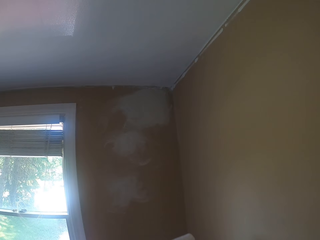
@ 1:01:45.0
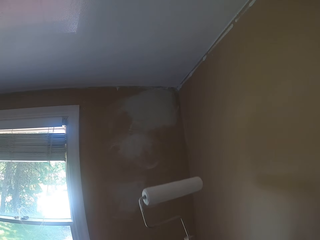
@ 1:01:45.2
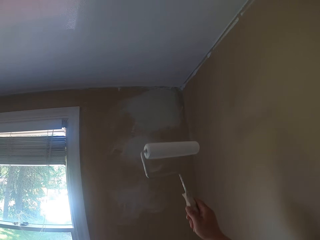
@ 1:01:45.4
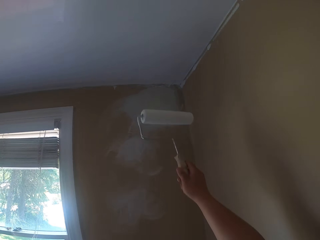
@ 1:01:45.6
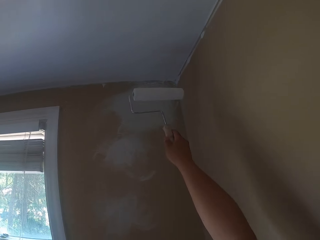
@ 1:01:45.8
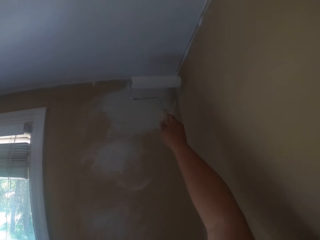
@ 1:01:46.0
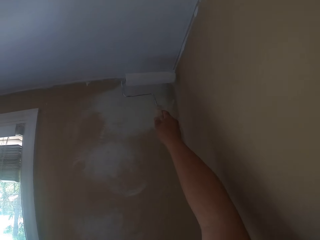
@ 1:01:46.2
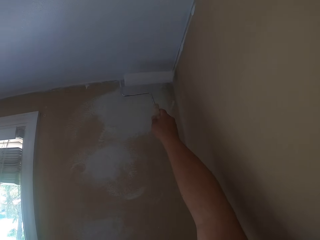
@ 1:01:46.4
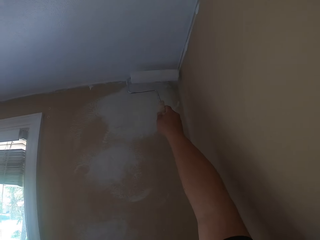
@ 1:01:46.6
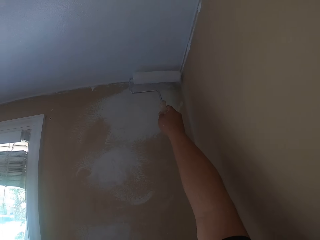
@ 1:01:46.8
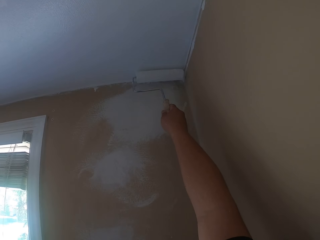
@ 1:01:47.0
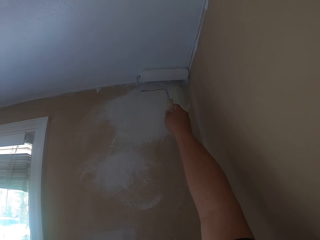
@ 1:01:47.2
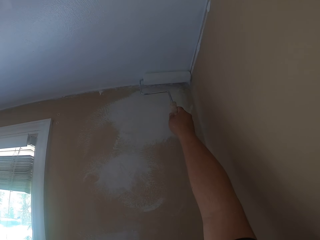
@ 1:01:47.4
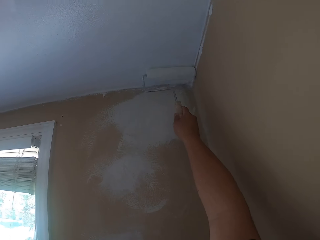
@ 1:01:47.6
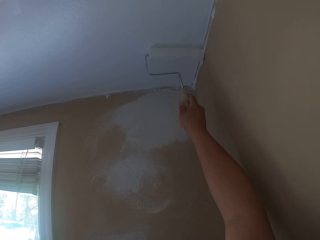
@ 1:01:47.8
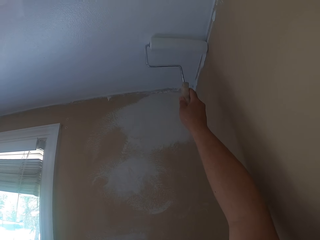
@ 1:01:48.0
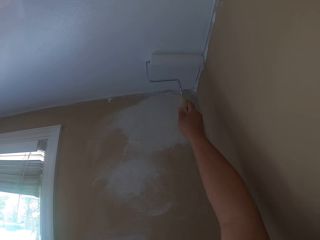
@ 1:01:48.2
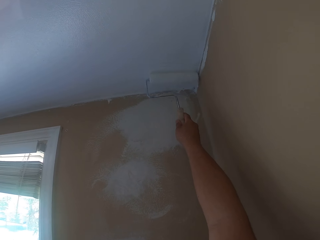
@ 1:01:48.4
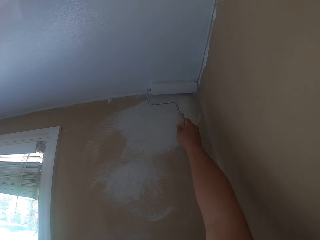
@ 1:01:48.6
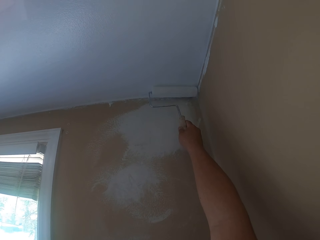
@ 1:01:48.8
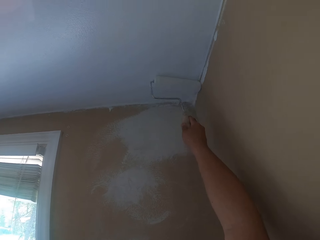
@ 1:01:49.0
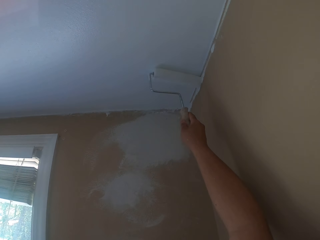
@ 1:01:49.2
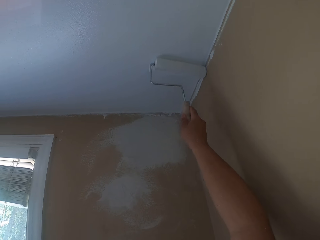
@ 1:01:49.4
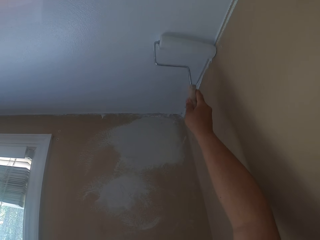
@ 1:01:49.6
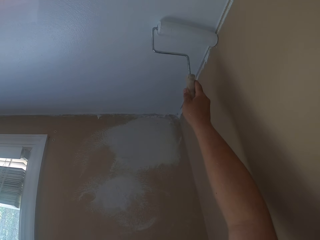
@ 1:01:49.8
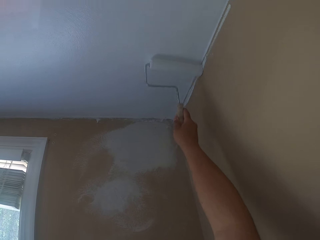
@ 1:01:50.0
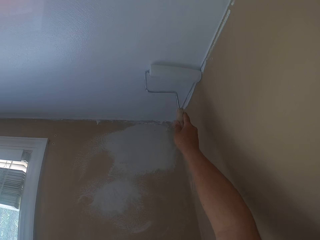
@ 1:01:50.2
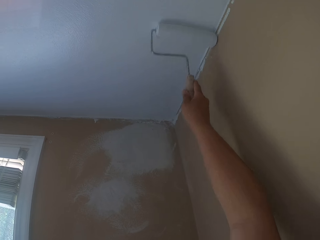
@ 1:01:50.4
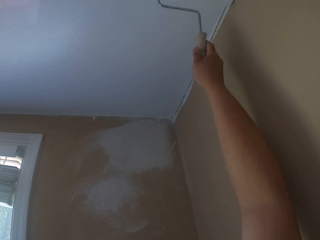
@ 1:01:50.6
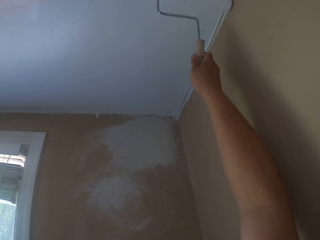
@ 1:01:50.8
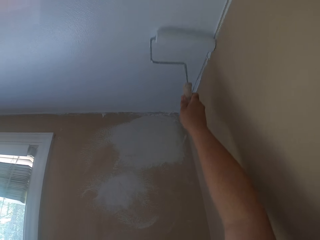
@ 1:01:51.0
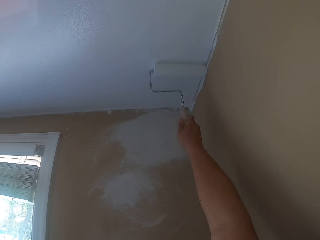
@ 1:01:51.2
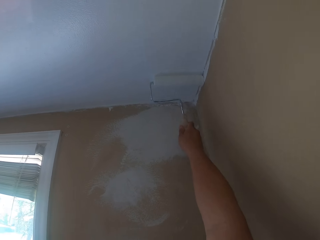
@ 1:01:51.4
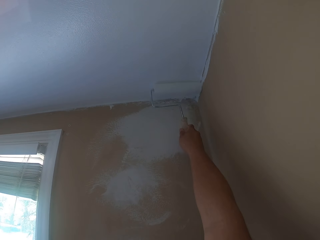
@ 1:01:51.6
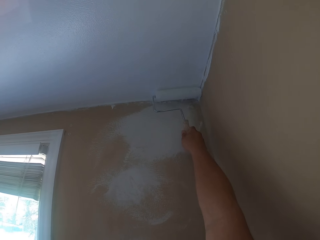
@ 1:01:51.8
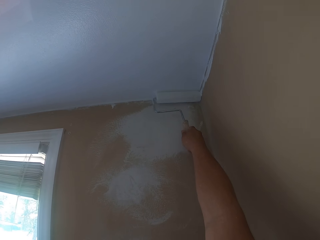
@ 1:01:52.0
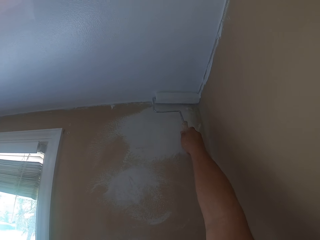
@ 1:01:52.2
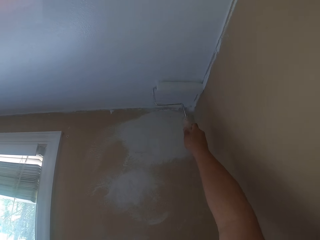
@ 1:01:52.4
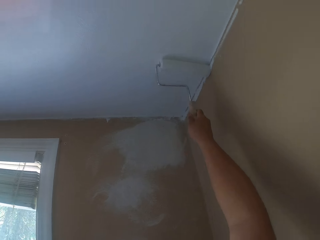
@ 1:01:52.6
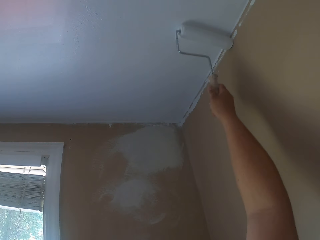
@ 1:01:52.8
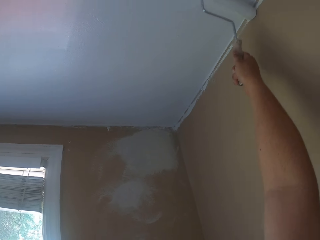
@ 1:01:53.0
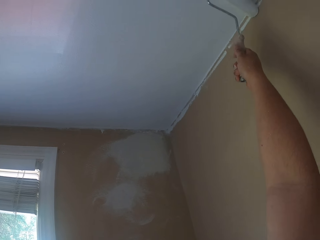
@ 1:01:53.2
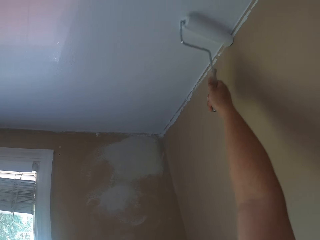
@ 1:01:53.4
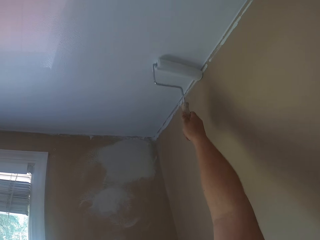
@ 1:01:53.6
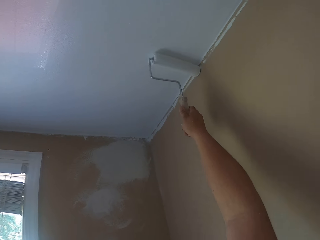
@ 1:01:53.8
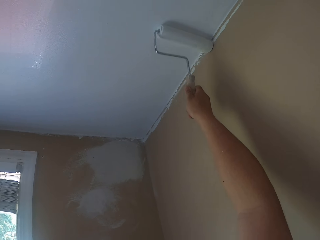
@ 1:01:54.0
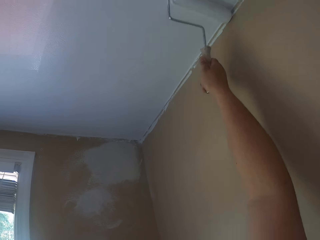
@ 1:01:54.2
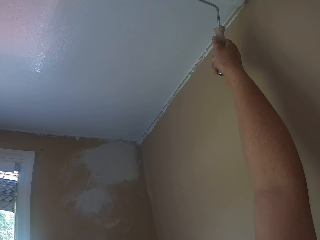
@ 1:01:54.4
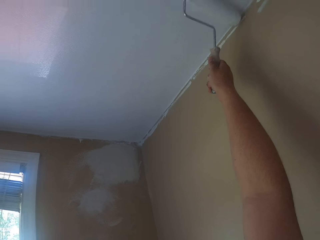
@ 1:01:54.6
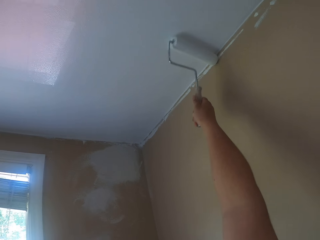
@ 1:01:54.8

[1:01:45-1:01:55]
The camera wearer lifts up the paint roller to the ceiling. They paint the ceiling white with the paint roller. They paint the ceiling with the paint roller repeatedly.

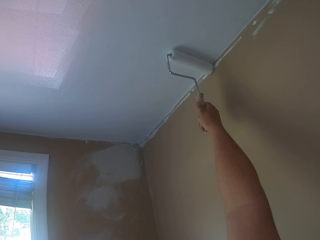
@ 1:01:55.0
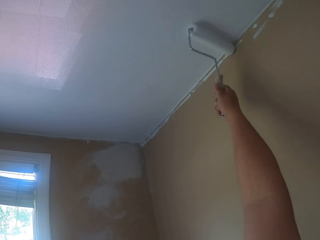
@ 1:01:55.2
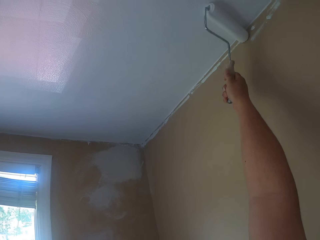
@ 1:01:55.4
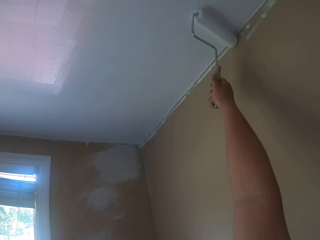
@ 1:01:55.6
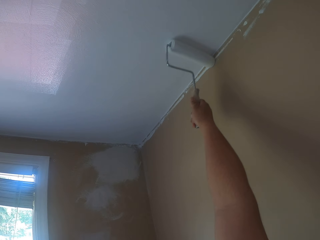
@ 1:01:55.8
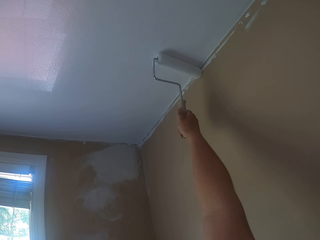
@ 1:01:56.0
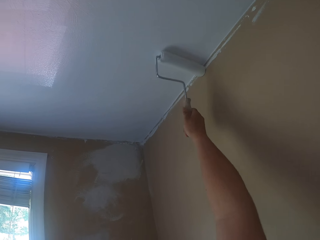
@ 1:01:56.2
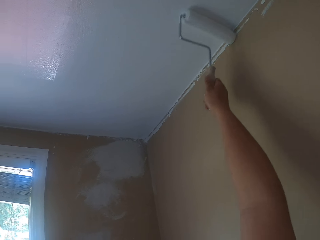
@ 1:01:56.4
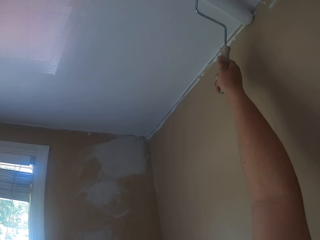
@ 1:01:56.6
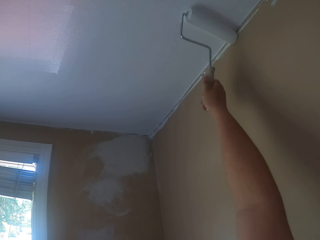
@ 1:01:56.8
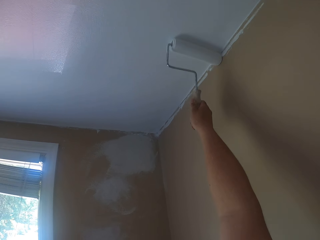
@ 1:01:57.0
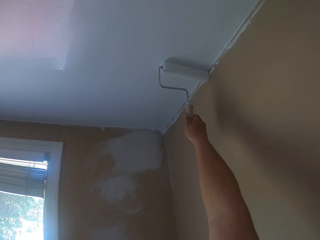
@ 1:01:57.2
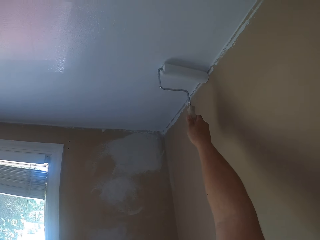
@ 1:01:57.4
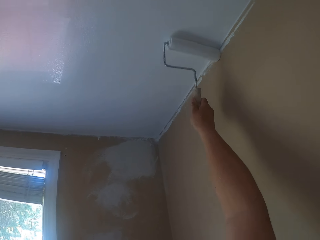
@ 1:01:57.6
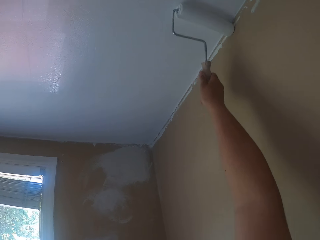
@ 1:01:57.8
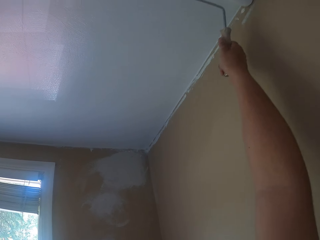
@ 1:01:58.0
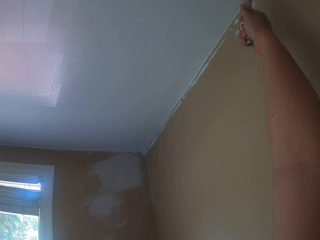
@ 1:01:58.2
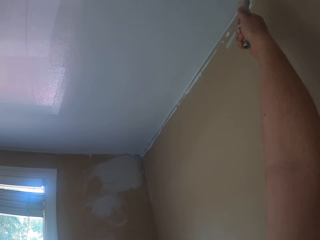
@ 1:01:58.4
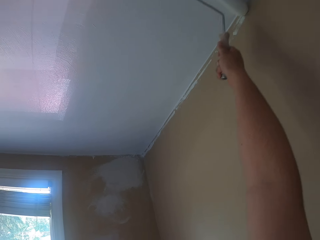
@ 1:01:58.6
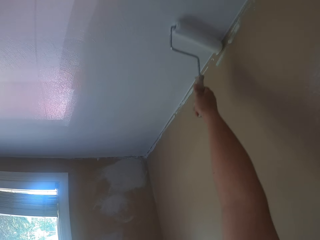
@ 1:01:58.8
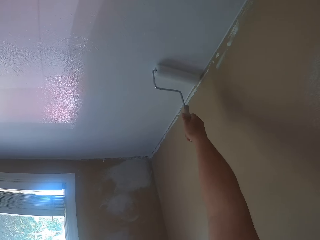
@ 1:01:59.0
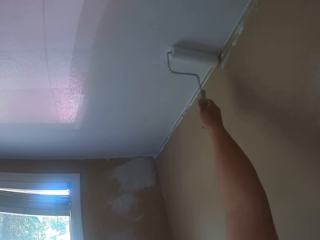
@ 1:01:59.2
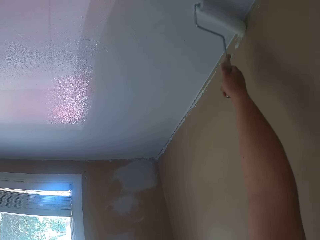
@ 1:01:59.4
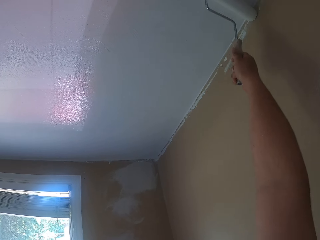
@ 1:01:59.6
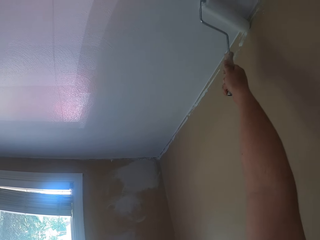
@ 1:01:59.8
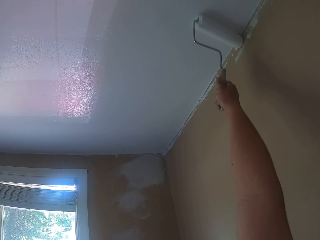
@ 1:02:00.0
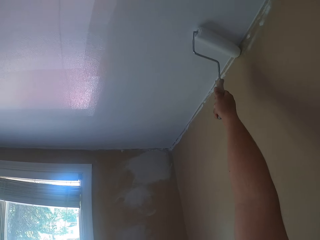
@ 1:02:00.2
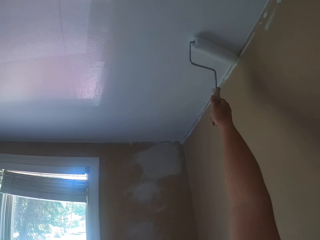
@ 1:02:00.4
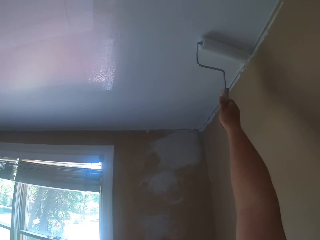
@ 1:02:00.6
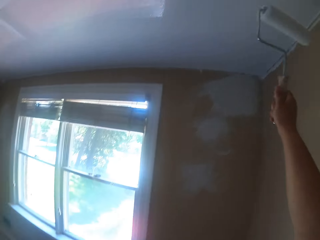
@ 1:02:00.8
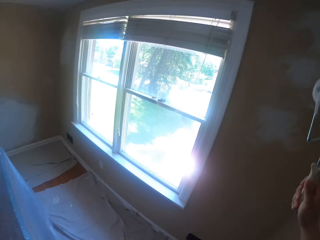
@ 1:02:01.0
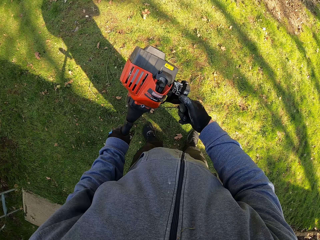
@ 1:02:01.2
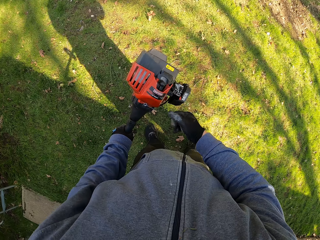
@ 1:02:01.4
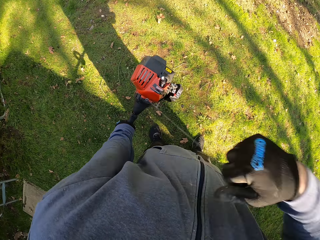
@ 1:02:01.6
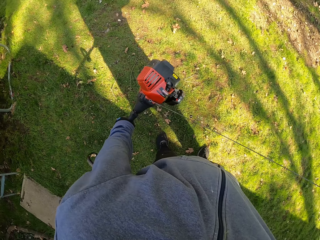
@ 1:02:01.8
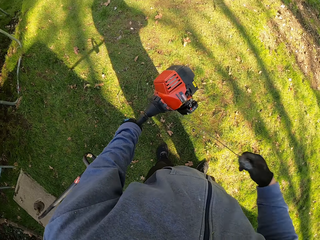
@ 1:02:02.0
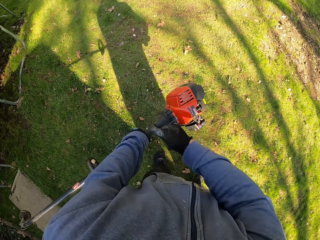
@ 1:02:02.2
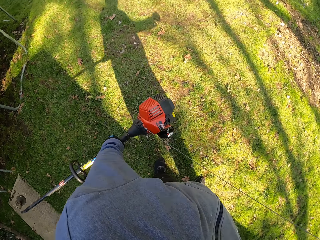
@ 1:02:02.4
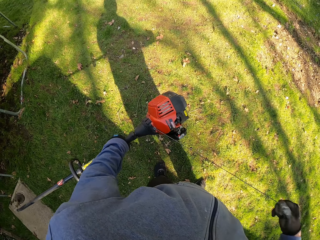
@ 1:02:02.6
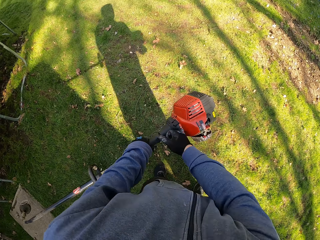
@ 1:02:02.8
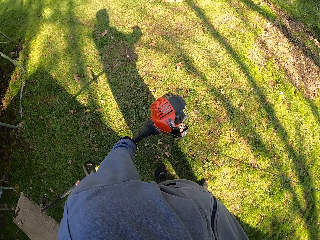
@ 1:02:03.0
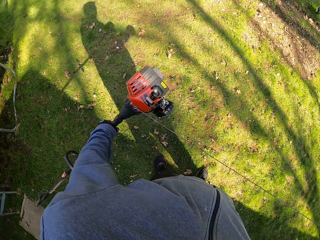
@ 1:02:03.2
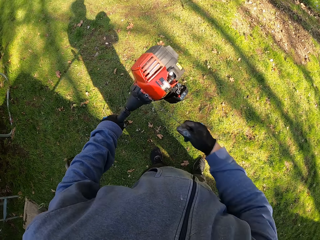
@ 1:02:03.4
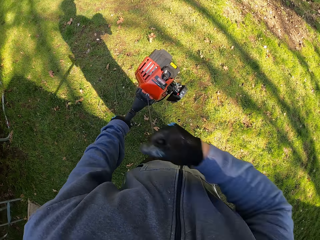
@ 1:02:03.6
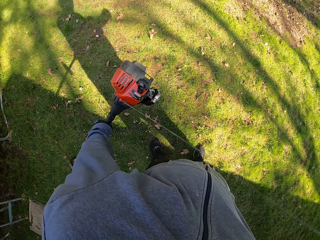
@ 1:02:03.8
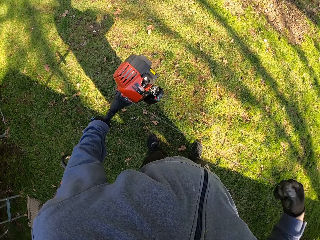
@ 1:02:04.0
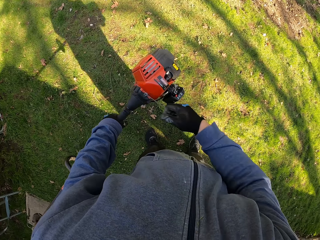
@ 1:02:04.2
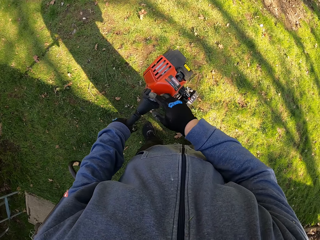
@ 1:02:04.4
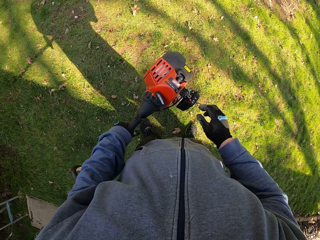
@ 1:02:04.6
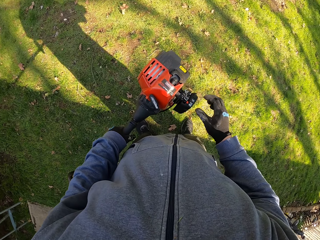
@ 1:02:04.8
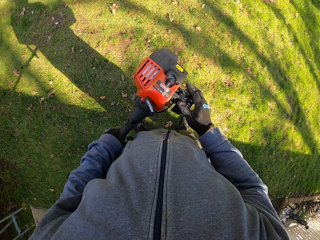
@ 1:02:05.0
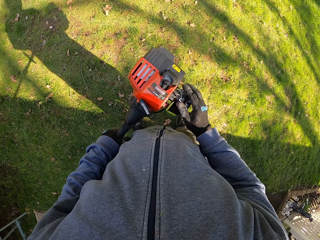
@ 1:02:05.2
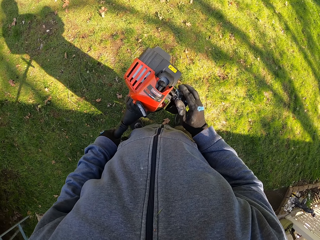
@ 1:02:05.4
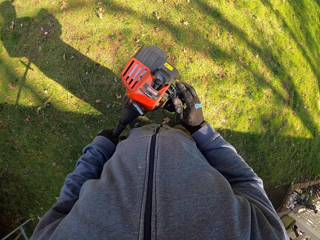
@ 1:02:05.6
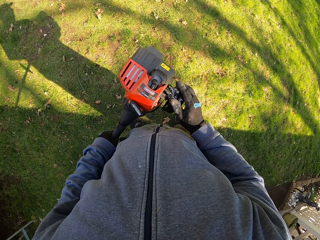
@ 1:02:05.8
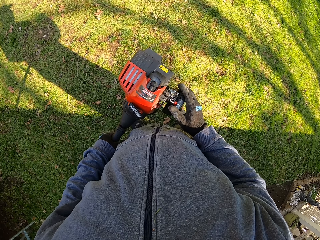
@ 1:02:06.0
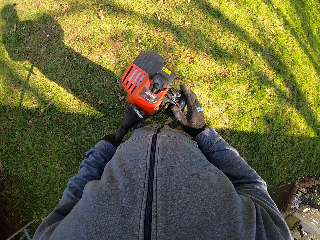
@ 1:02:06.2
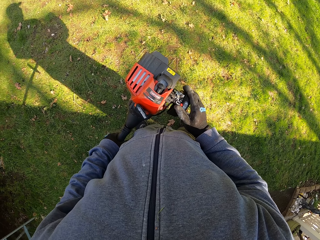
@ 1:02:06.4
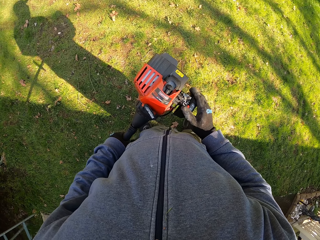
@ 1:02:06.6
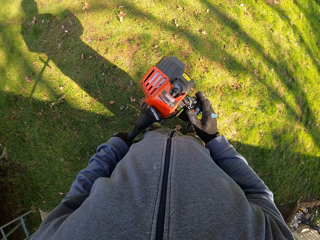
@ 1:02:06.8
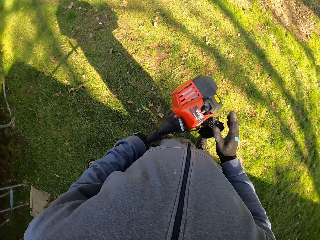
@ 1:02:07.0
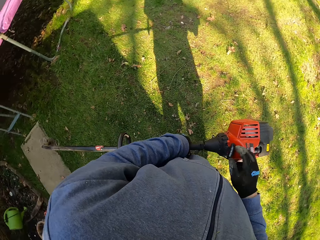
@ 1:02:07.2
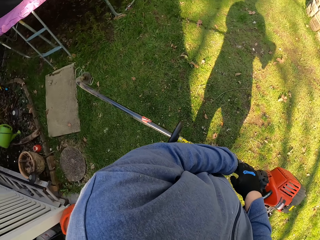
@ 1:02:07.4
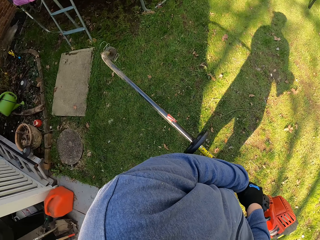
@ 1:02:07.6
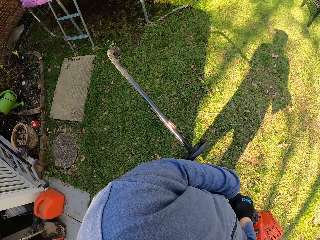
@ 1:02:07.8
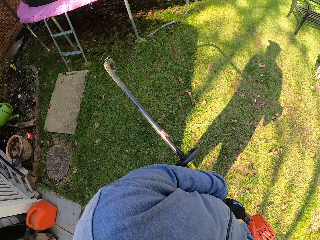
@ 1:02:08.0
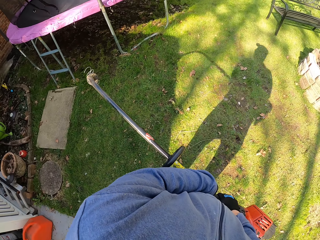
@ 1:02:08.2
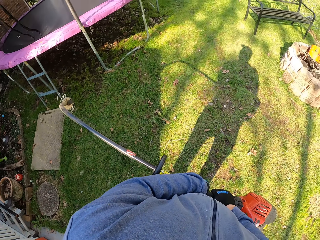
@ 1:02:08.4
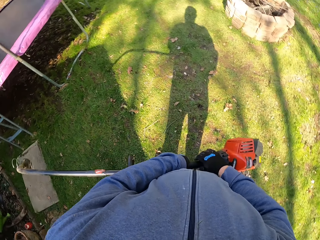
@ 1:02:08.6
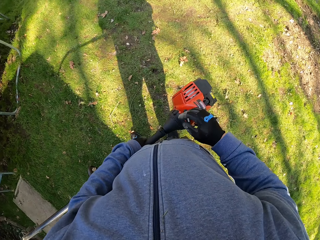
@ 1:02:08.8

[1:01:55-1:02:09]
The camera wearer paints a ceiling with a paint roller repeatedly. He pulls a starter rope of a grass trimmer with his right hand repeatedly. He handles the grass trimmer. He presses a button on the starting system of the grass trimmer with his right hand. He holds the grass trimmer with both hands.
